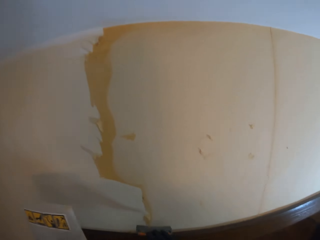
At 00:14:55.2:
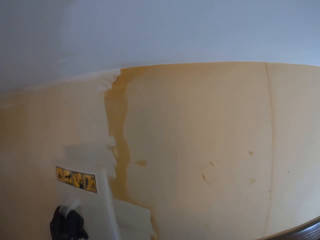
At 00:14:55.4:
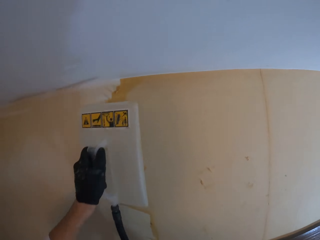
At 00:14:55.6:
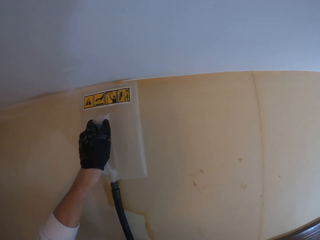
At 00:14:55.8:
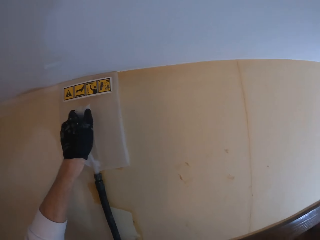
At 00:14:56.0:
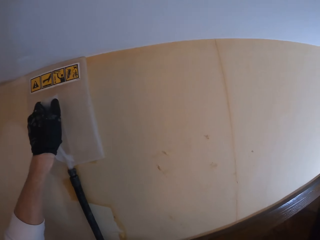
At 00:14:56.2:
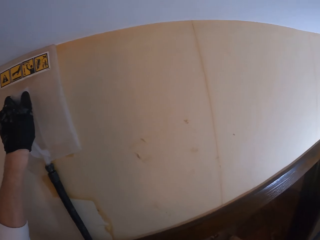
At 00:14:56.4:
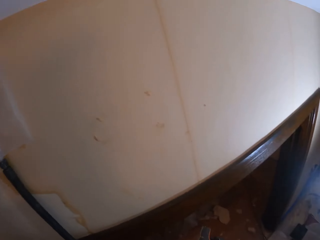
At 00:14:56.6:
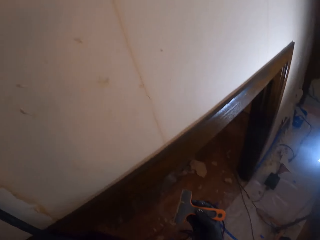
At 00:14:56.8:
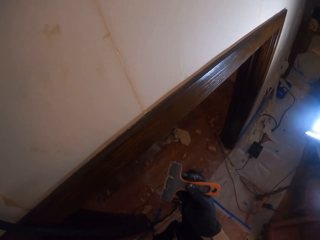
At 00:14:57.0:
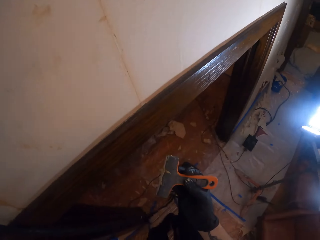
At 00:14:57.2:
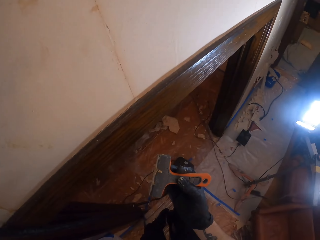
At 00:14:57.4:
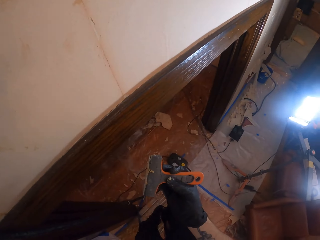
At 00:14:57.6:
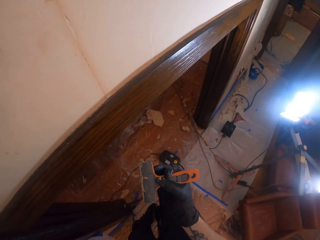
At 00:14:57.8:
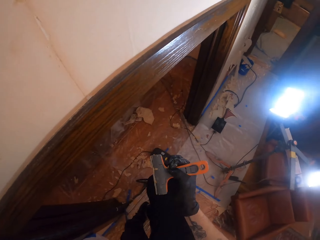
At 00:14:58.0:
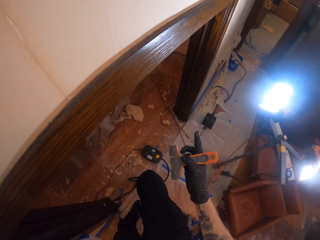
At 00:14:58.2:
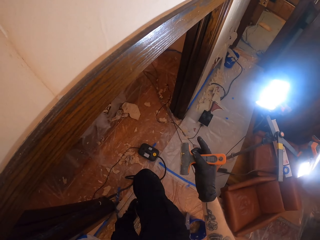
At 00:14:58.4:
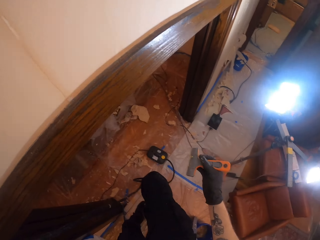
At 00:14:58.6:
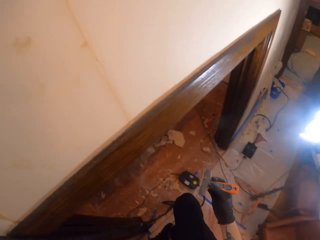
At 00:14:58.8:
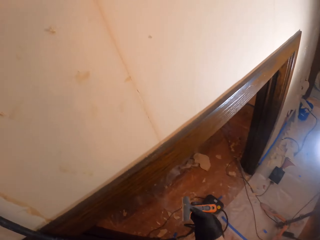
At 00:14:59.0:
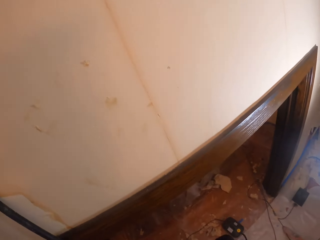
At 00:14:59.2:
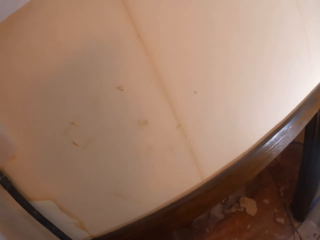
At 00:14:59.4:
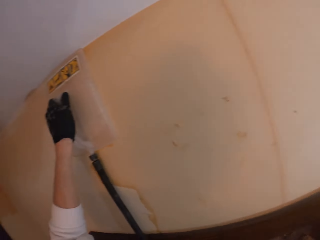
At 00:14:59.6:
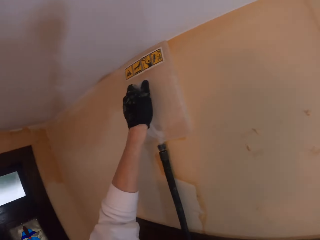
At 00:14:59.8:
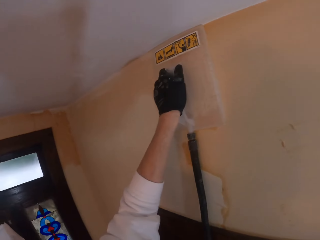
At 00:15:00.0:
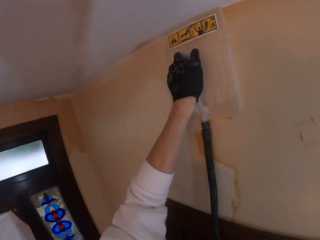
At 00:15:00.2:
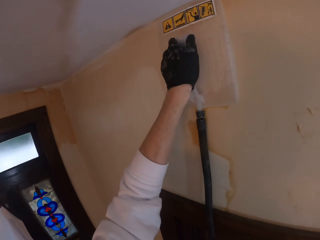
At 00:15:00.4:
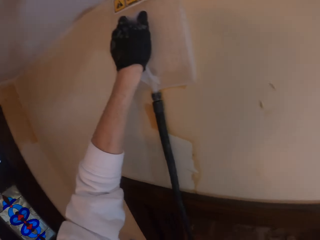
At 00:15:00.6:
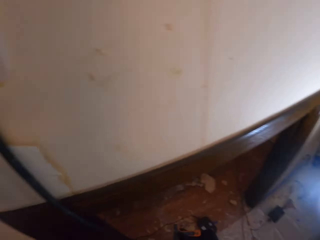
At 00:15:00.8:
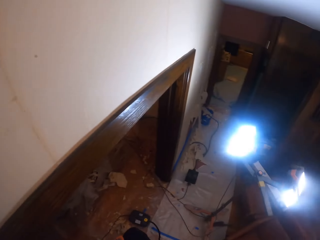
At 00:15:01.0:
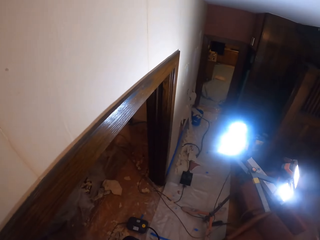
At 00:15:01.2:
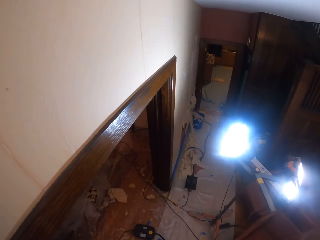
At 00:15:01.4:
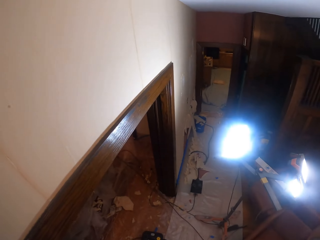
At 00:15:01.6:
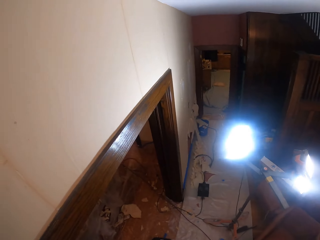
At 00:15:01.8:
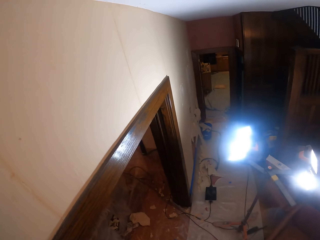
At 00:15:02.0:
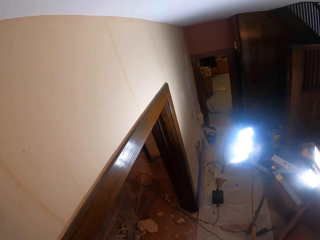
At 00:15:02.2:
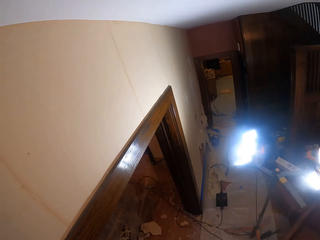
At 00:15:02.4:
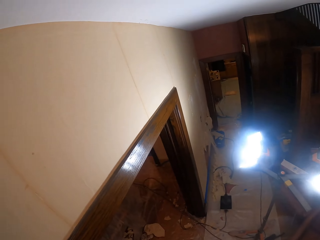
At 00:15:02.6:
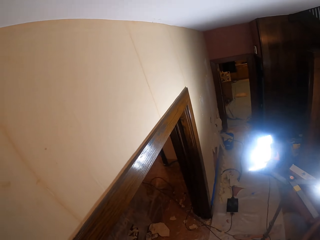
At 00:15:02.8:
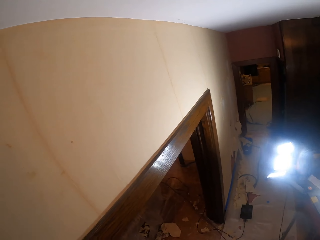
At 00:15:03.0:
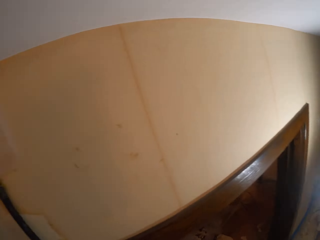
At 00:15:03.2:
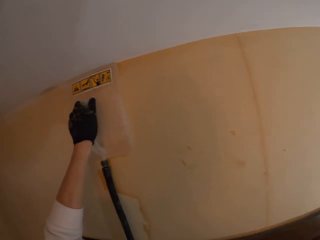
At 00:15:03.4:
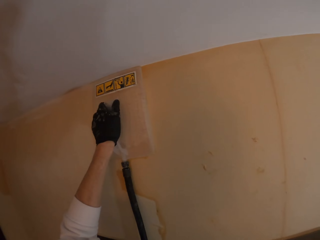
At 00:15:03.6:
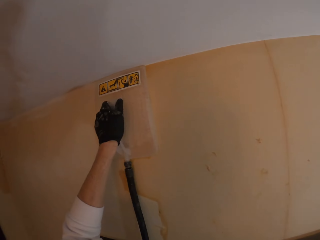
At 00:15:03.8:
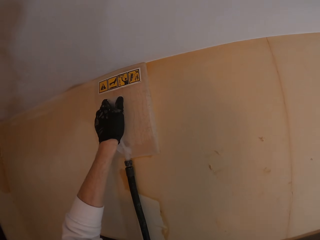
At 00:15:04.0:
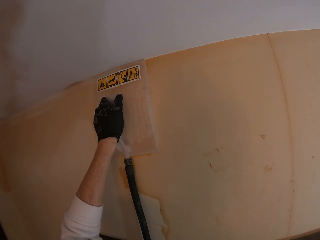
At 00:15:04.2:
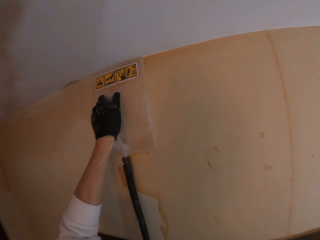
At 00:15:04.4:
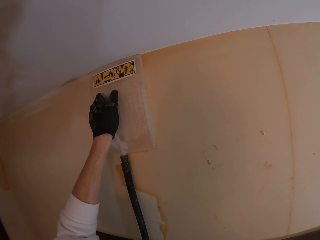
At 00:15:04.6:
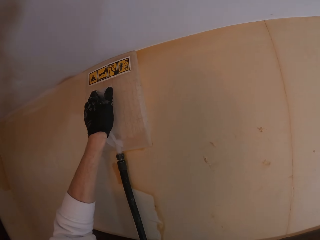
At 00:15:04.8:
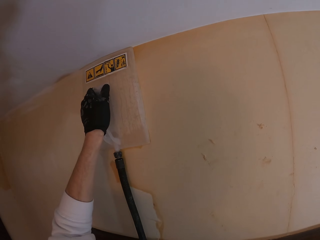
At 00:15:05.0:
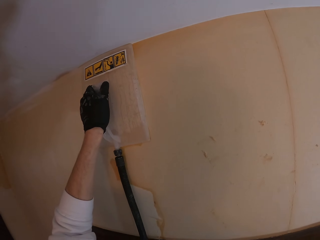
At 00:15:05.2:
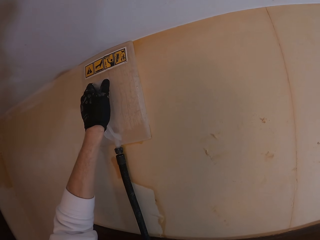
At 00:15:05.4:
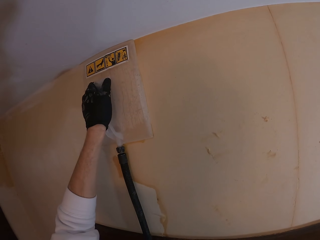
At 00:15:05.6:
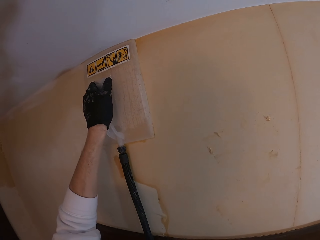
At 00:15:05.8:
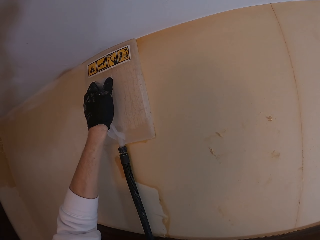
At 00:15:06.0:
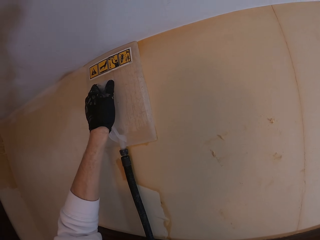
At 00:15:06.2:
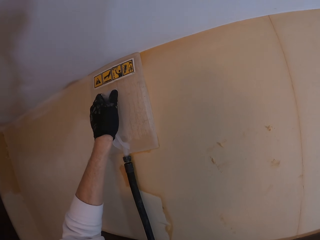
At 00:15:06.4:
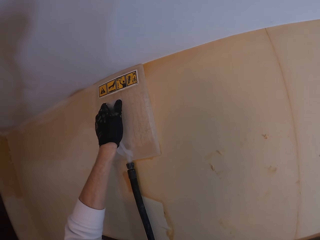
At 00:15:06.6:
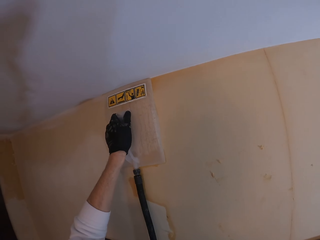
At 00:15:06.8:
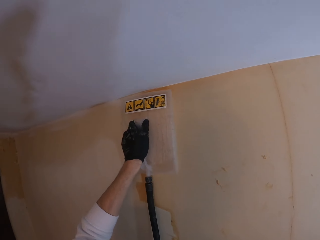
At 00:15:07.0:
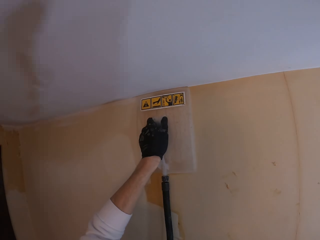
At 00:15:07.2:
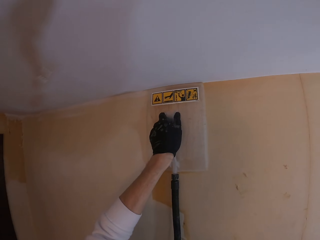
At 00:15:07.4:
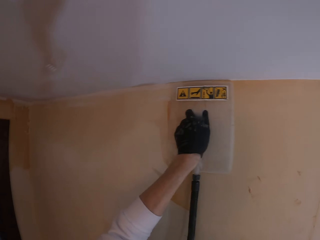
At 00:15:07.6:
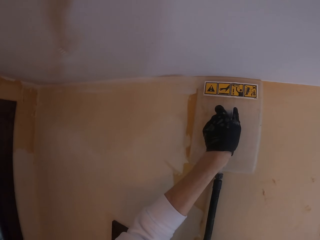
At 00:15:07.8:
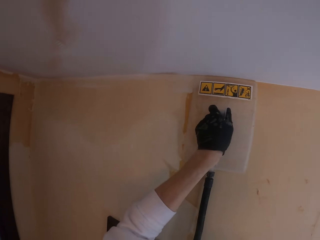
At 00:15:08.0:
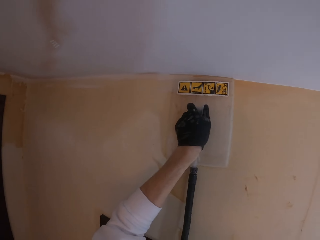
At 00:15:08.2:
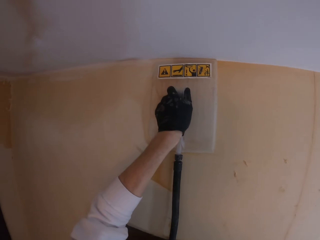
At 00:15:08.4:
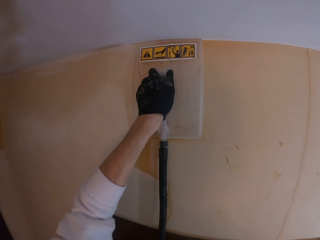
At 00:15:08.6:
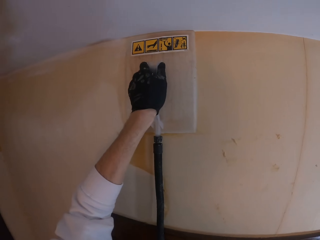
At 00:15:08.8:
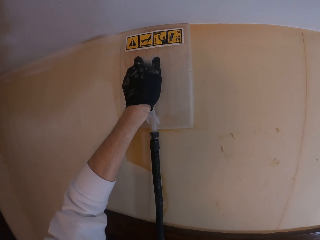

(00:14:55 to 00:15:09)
The camera wearer steams the wall painting with a wall steamer. They look at their scrubber. They look around the house. They look at the steam paint remover.

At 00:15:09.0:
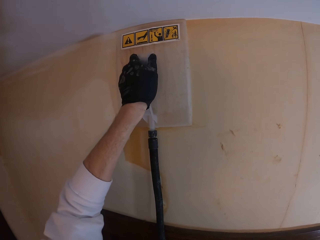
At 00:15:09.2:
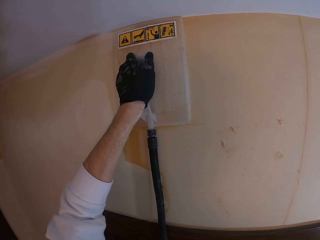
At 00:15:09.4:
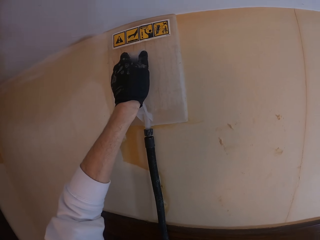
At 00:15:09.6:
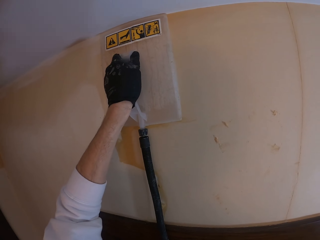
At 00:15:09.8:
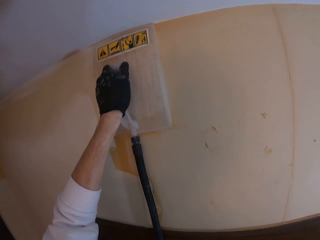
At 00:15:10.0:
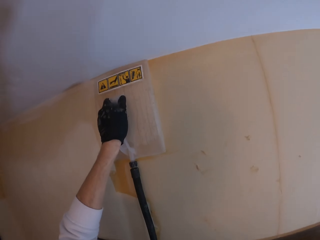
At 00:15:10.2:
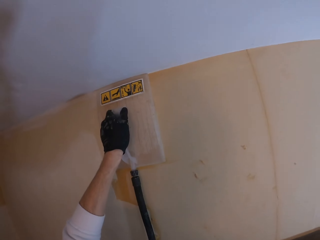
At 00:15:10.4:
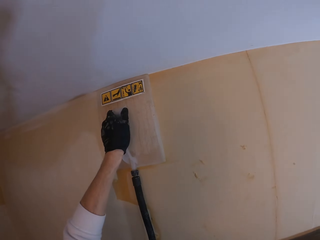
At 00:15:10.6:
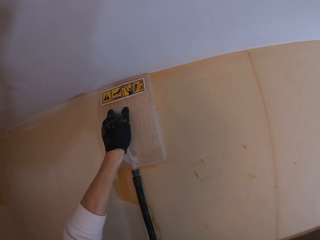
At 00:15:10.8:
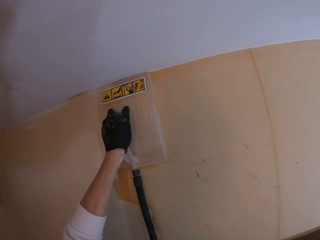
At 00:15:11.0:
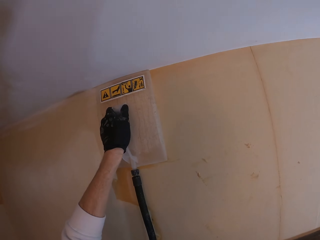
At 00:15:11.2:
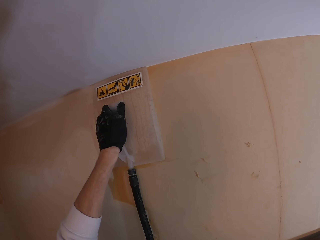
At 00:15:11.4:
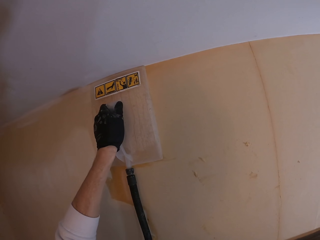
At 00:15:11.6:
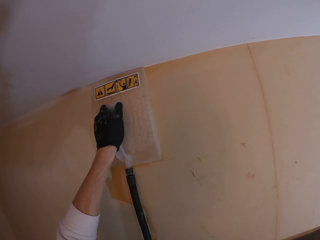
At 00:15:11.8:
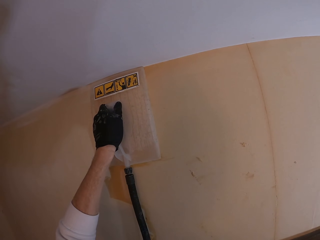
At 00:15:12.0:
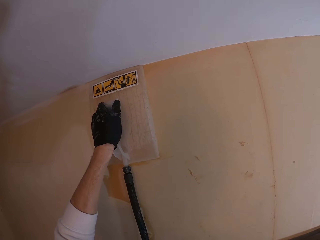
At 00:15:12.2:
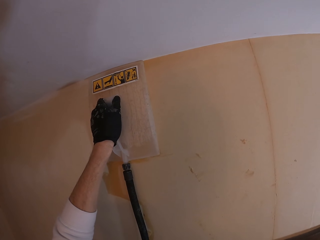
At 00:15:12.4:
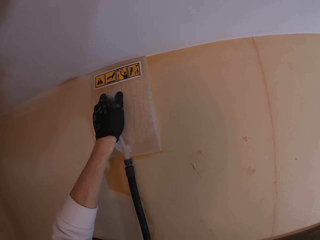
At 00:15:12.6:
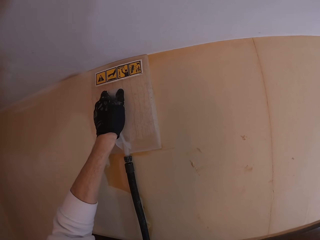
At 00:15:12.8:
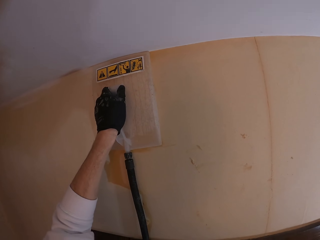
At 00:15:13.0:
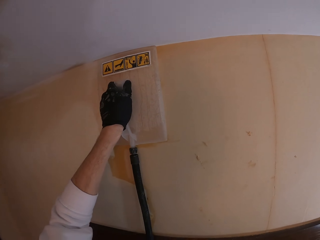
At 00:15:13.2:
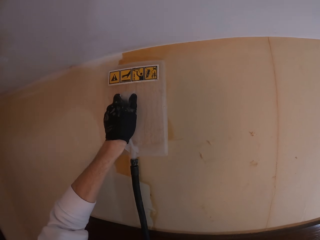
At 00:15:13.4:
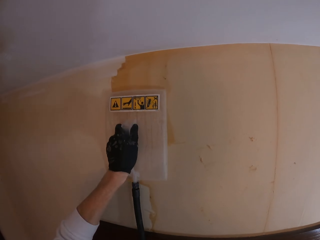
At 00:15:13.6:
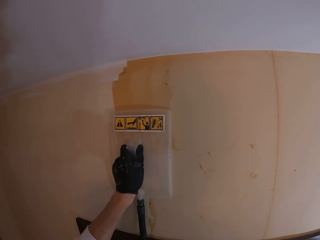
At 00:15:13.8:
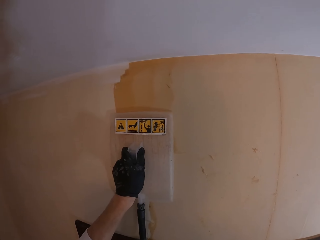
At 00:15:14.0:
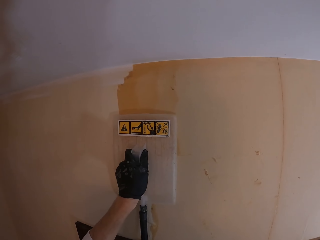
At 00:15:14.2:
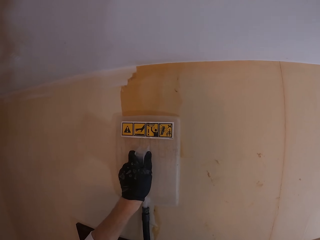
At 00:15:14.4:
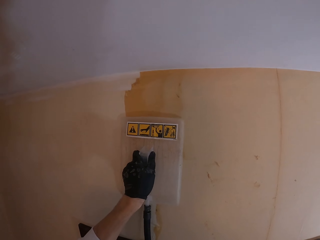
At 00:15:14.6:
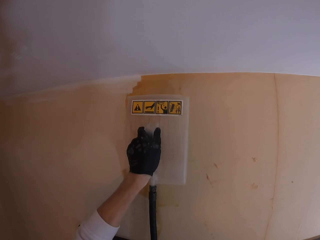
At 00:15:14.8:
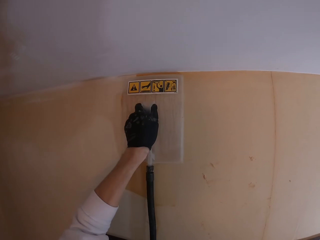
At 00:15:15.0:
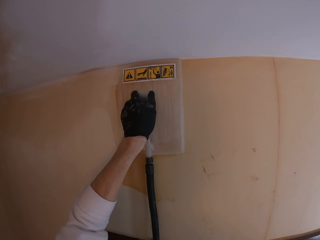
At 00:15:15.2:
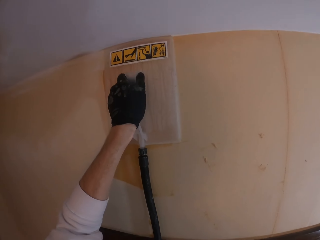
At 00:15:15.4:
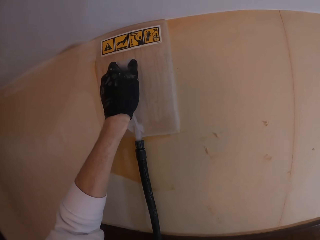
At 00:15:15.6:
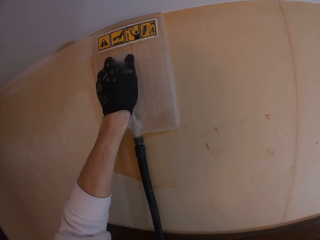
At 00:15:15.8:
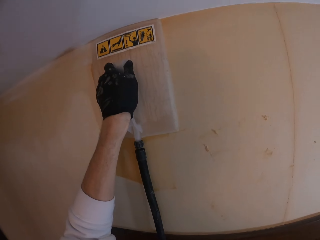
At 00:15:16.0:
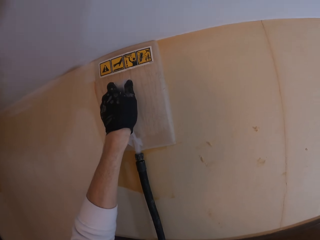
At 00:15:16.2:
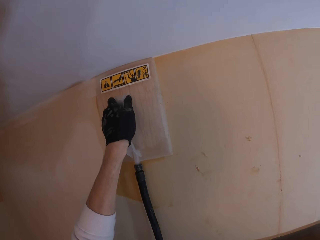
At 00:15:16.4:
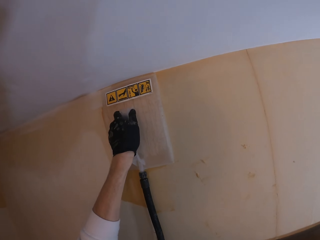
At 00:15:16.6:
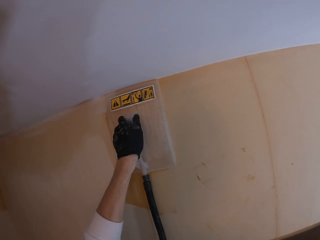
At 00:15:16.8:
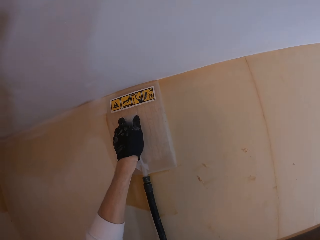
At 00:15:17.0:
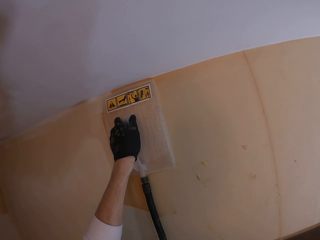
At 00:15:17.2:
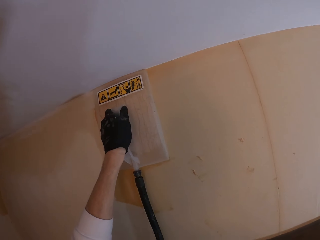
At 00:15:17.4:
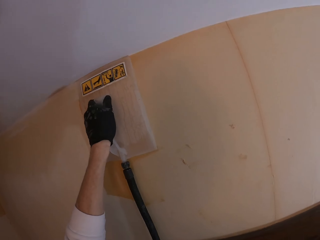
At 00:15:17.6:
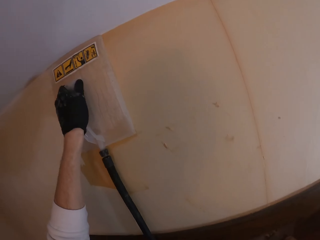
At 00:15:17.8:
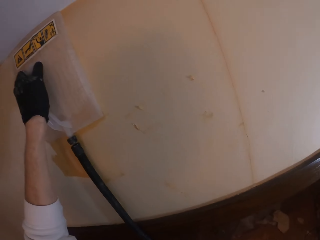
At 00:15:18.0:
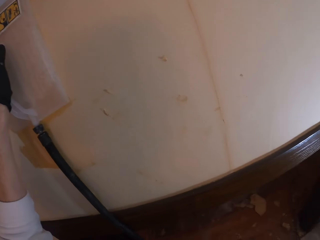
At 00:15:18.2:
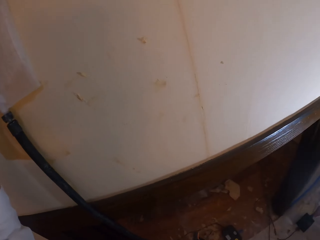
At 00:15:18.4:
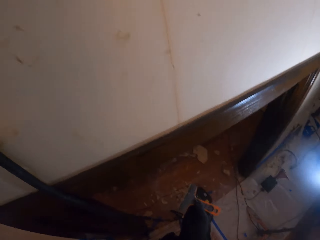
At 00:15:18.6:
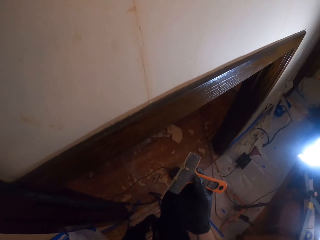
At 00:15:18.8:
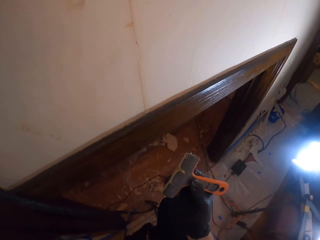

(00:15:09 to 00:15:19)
The camera wearer moves the steam paint remover.
